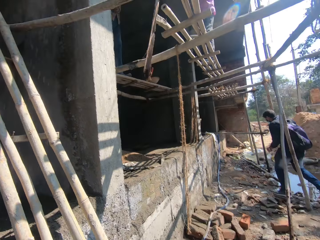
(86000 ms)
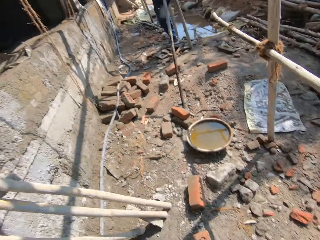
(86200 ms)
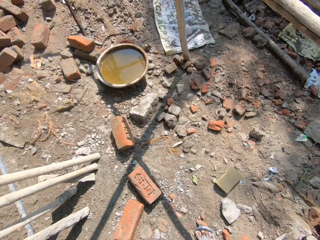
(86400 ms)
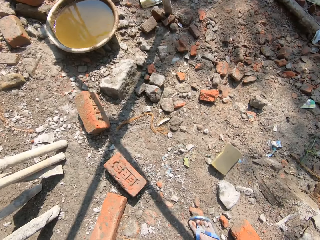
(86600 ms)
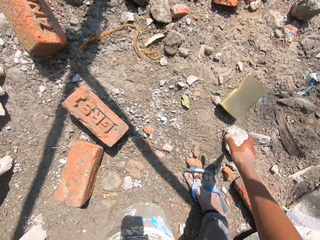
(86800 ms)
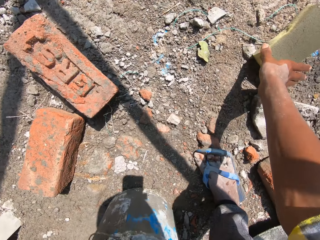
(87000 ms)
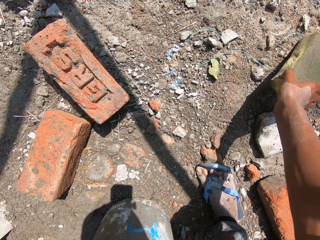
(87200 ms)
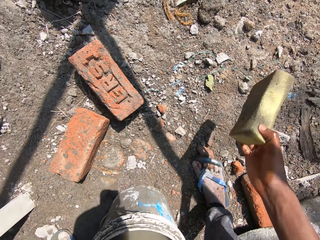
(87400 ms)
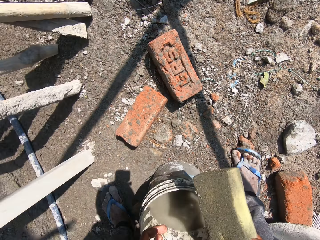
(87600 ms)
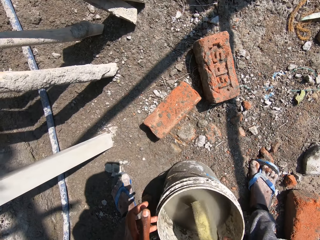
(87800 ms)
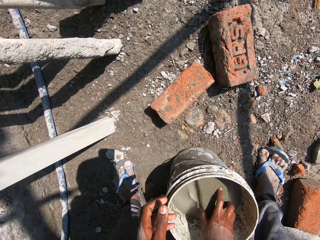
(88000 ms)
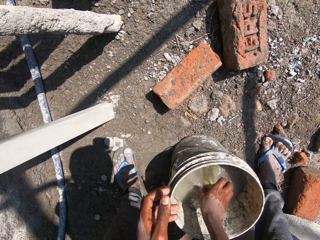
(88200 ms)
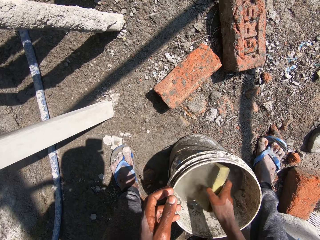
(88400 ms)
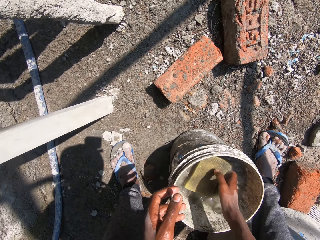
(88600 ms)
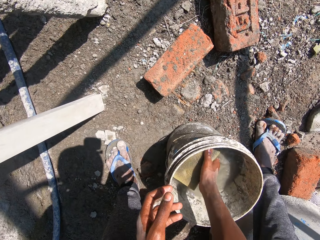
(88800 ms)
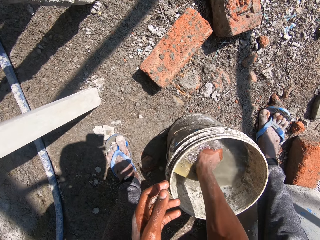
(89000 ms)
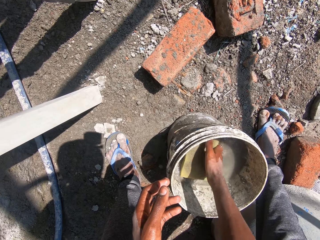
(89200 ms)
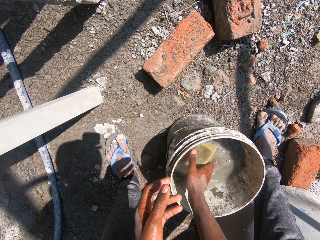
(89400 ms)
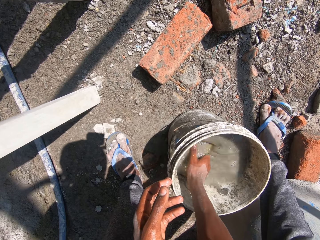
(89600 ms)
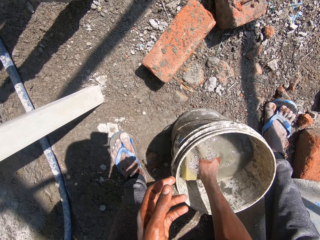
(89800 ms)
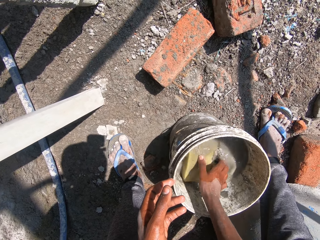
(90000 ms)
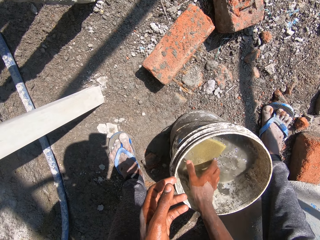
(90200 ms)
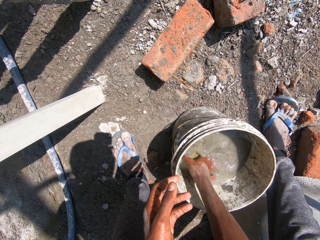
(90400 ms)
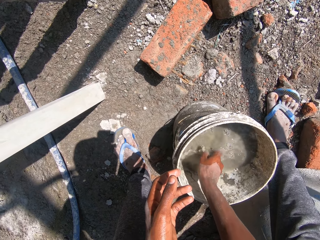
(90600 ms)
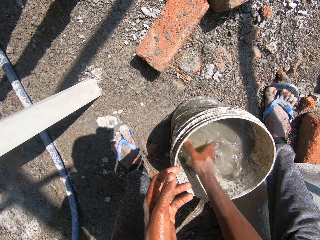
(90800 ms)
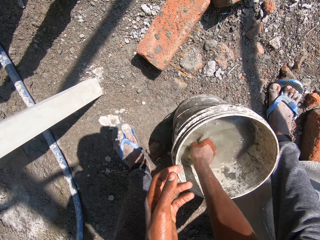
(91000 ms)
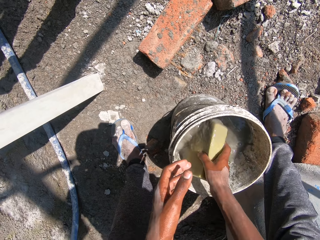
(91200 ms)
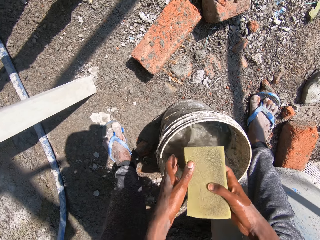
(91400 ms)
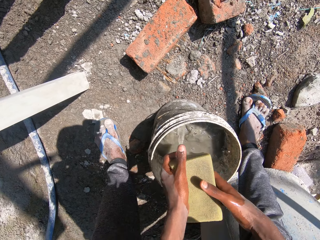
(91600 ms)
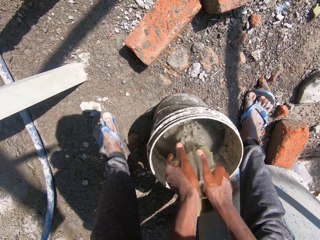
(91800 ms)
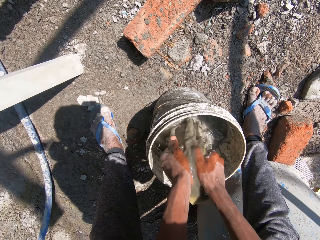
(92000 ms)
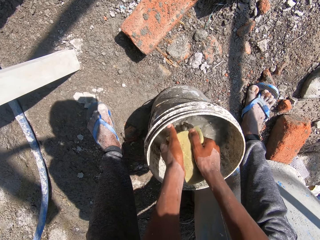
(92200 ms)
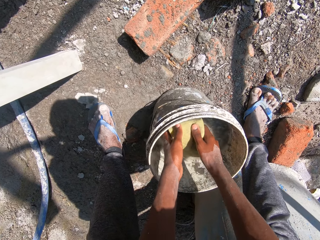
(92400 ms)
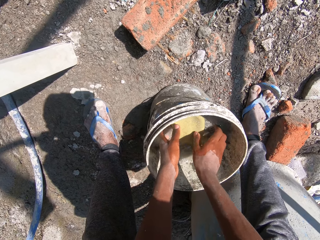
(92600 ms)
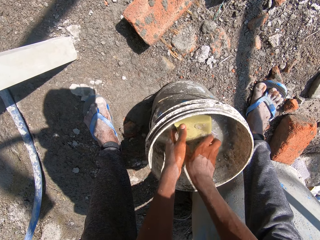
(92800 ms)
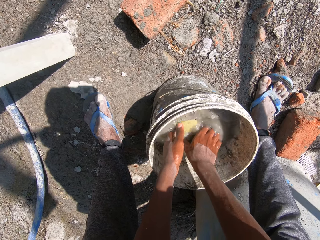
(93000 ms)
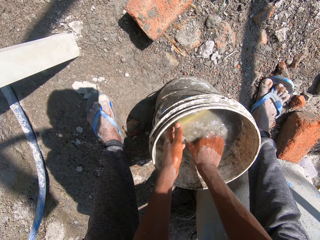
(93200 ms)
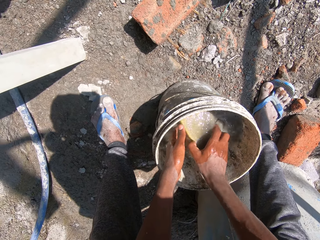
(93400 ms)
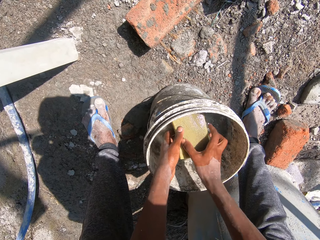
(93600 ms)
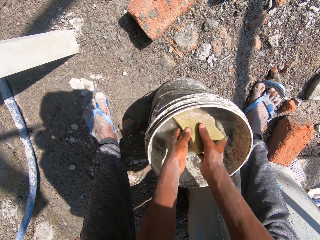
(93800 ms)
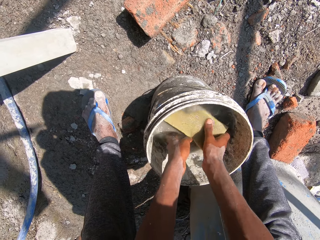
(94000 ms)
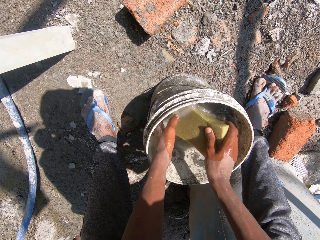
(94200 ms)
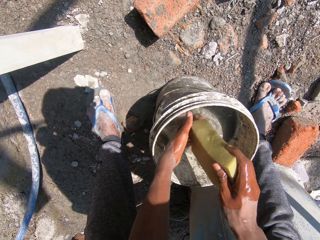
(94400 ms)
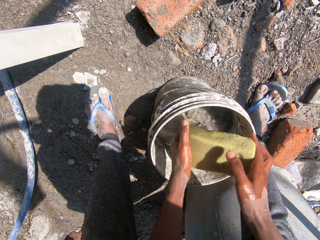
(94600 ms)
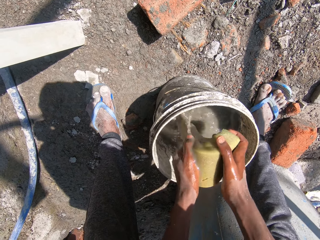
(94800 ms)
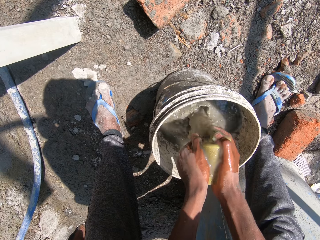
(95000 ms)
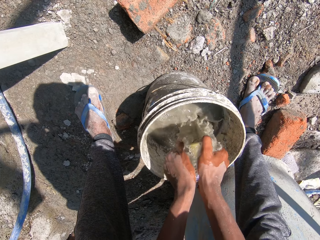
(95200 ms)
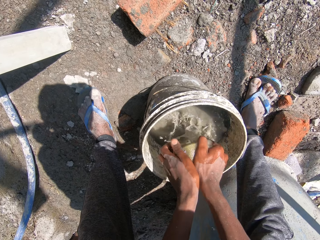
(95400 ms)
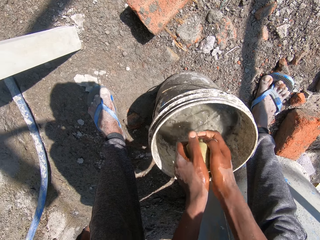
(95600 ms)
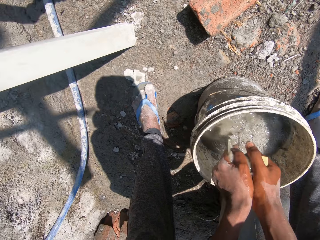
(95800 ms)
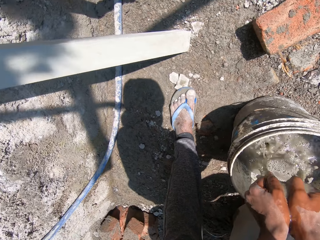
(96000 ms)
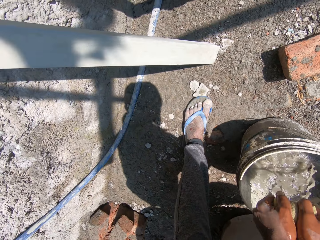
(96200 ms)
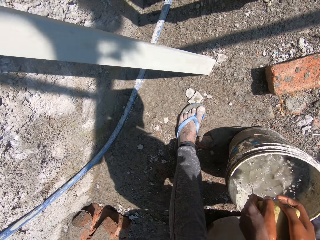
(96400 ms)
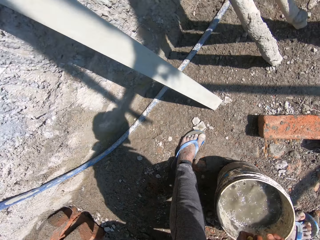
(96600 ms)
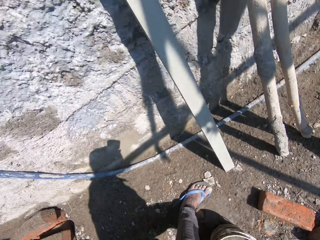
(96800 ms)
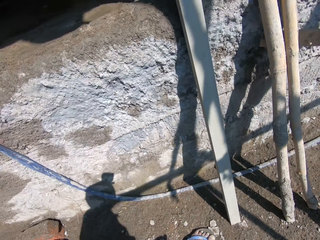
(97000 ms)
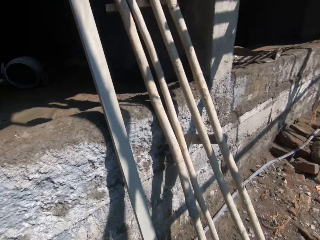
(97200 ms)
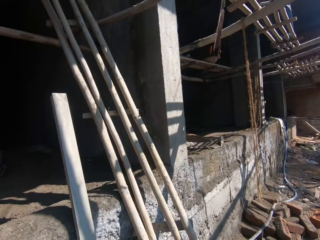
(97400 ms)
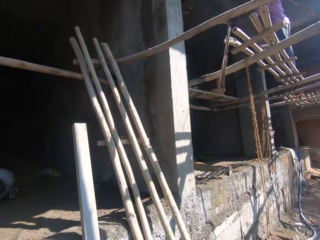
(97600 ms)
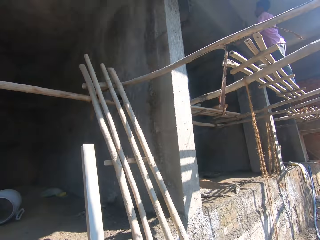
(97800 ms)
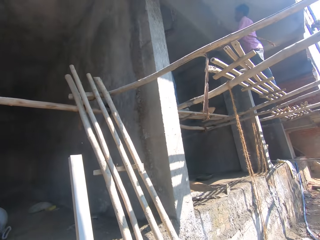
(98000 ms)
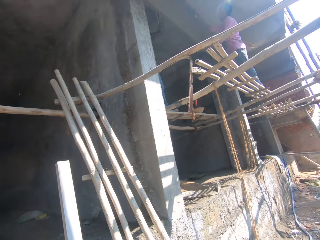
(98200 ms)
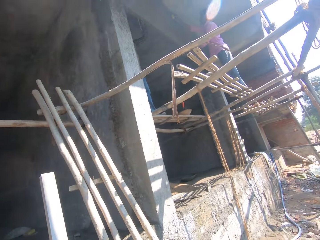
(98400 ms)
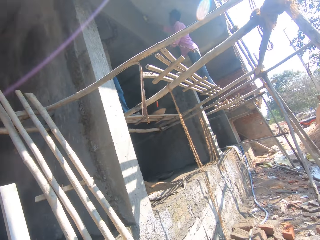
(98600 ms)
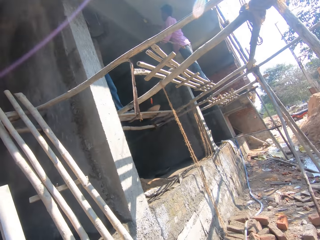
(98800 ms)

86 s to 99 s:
The camera wearer throws the sponge to a person with his right hand. He picks up the sponge on the ground with his right hand. He dips the sponge in the bucket of water. He washes the sponge with his right hand. He squeezes the sponge with both hands. He dips the sponge in the bucket of water. He drops the sponge on the water with his right hand. He squeezes the sponge with both hands.

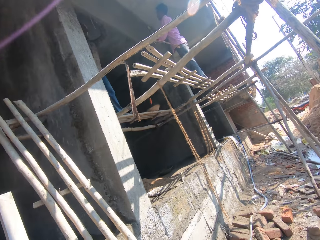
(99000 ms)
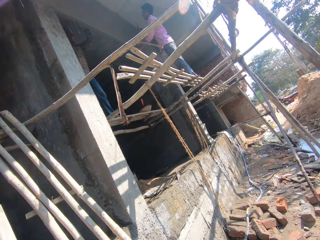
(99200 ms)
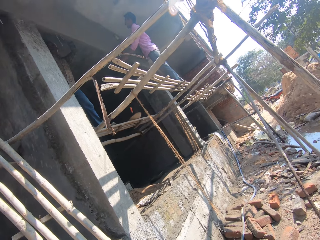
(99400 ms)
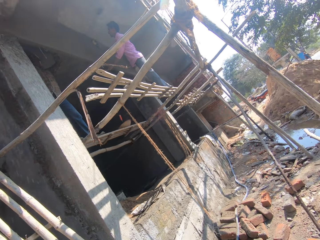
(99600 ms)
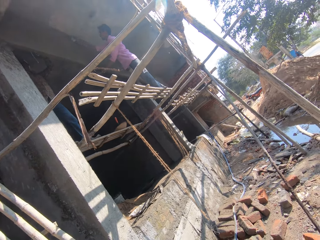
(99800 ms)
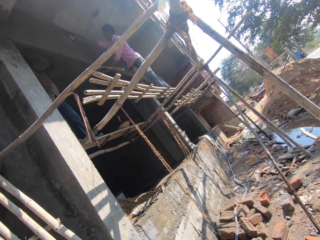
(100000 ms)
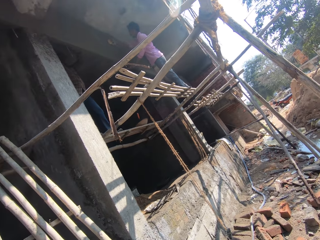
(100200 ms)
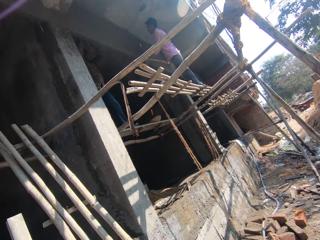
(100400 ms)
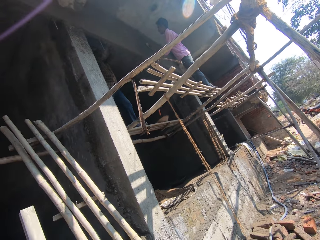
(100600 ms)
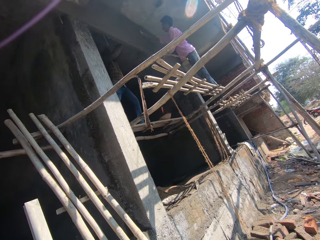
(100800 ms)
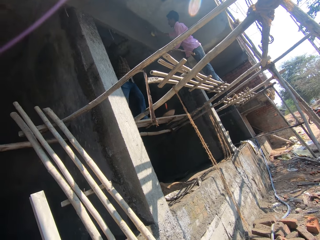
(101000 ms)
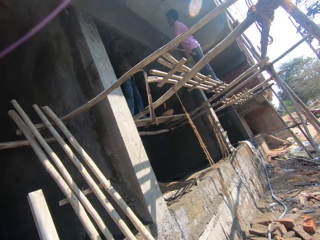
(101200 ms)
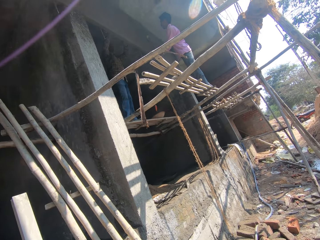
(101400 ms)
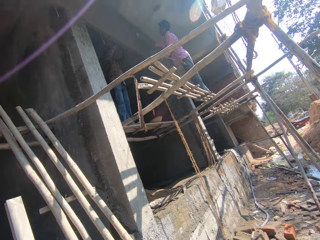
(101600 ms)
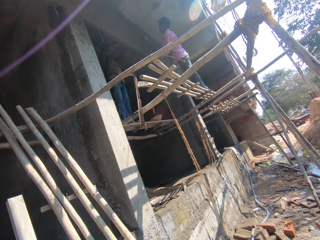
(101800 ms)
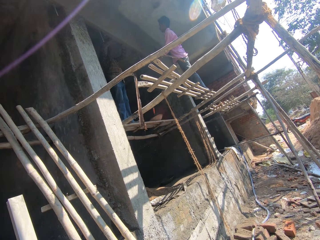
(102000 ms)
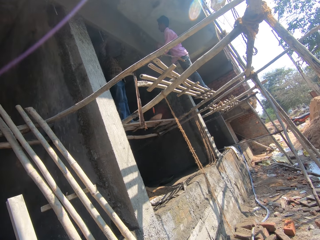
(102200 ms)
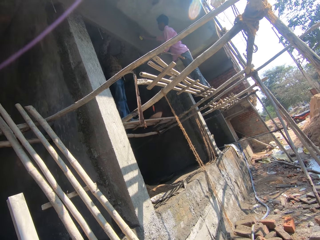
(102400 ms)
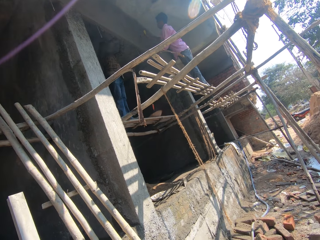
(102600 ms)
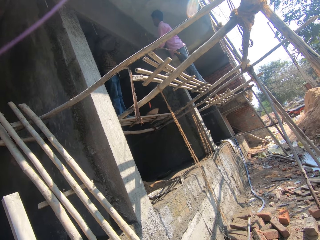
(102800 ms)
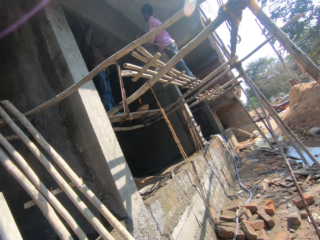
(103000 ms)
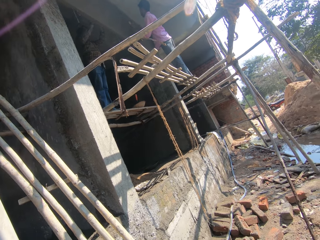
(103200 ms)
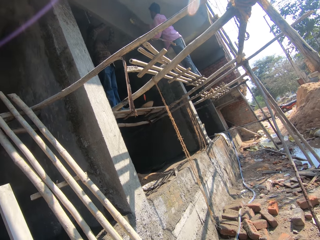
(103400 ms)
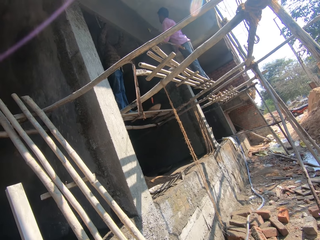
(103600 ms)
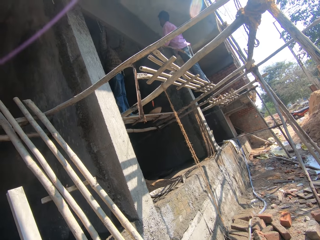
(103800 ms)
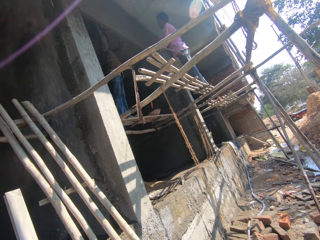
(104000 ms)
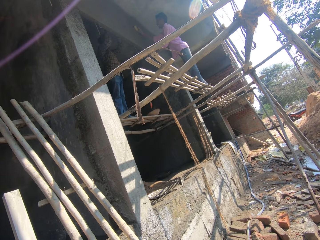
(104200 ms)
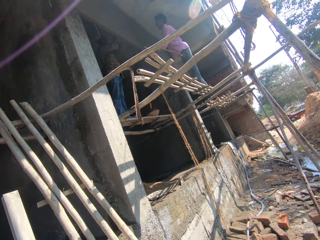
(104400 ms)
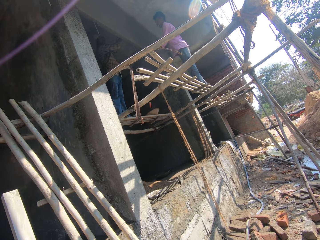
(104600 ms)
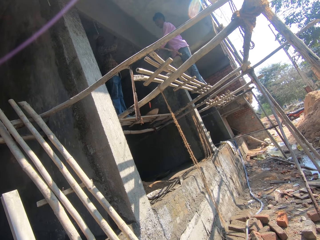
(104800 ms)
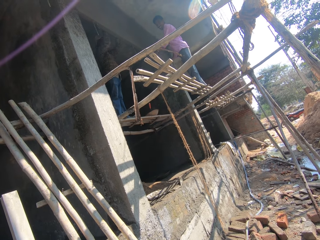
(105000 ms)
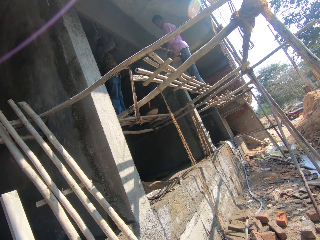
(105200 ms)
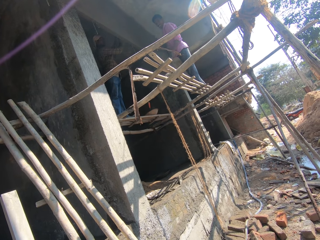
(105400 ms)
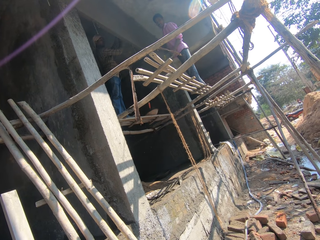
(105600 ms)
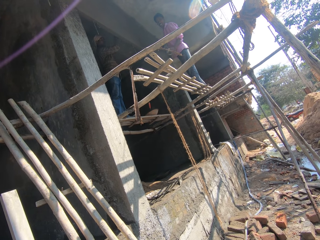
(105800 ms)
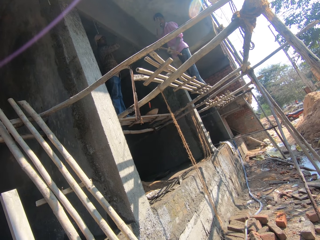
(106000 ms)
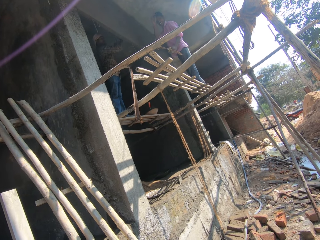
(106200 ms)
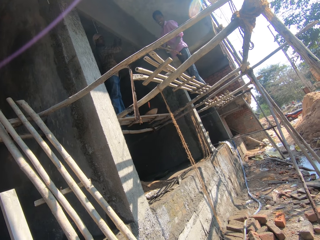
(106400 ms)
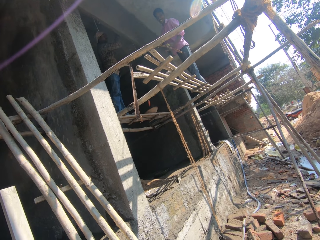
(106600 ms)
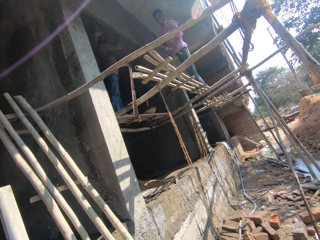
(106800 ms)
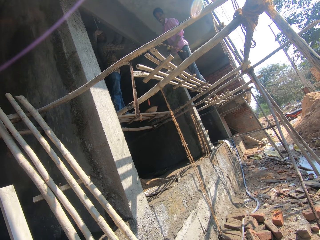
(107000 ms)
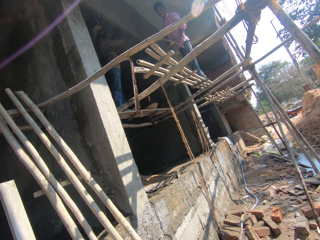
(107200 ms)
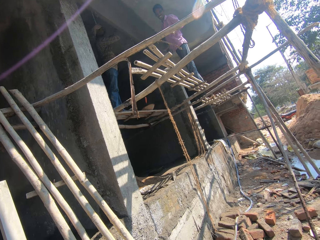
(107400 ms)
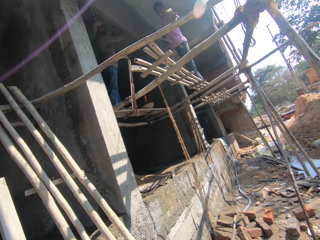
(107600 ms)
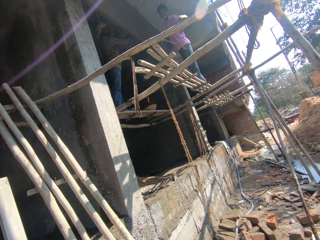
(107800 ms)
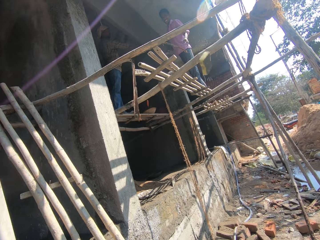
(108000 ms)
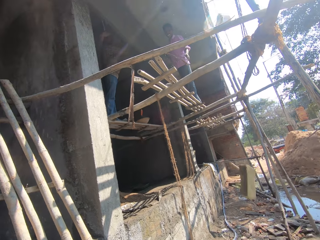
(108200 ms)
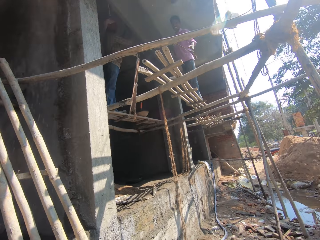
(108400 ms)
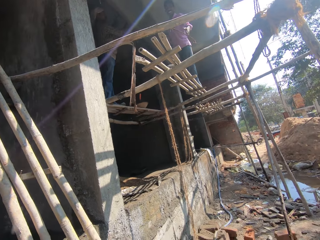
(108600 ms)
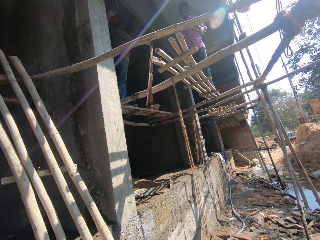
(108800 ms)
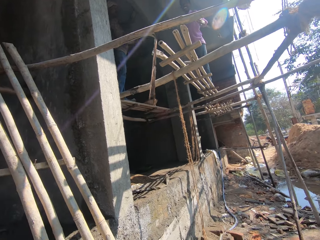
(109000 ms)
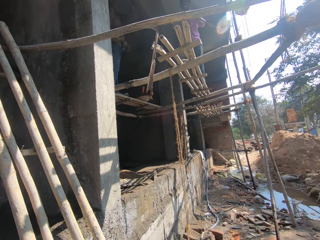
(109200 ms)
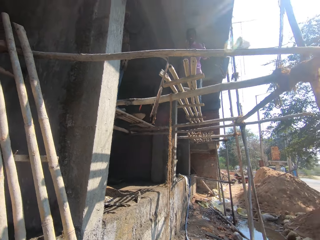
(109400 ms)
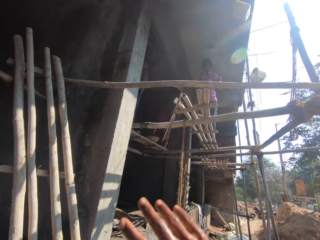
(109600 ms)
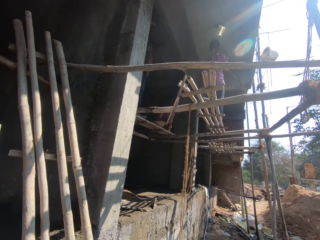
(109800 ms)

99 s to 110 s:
The camera wearer looks around. A person drops a sponge. The camera wearer throws the sponge to the person.
